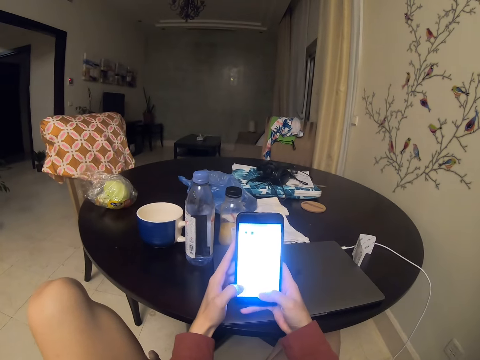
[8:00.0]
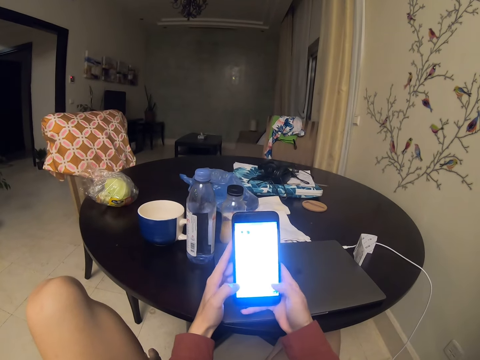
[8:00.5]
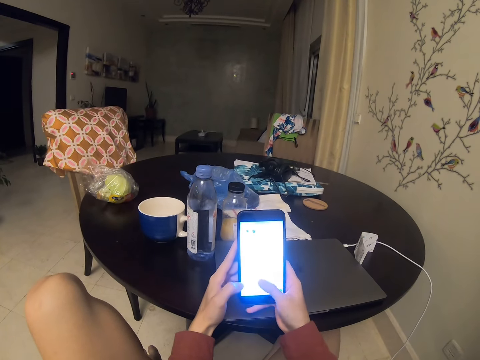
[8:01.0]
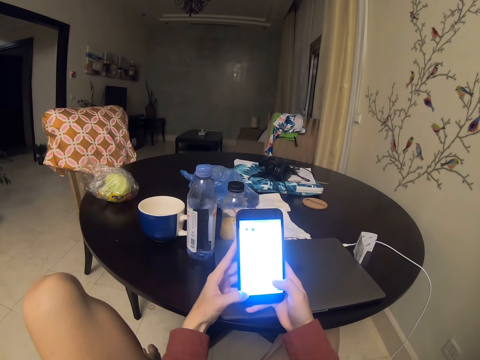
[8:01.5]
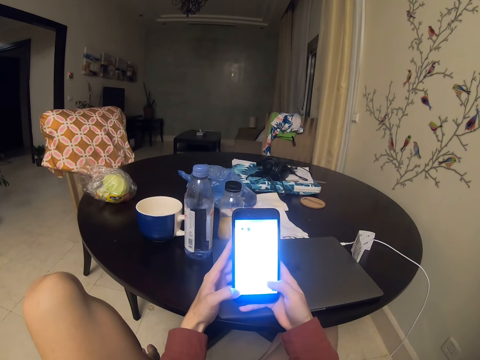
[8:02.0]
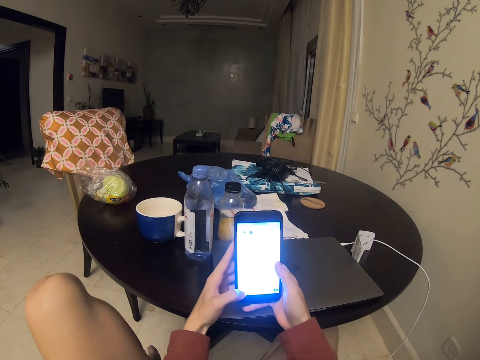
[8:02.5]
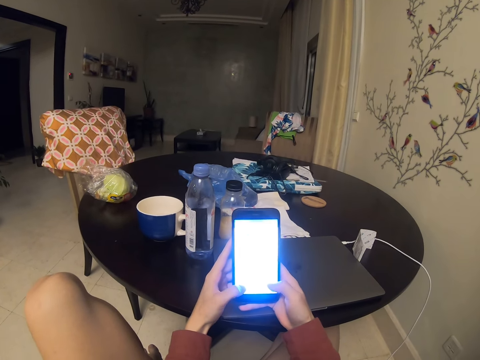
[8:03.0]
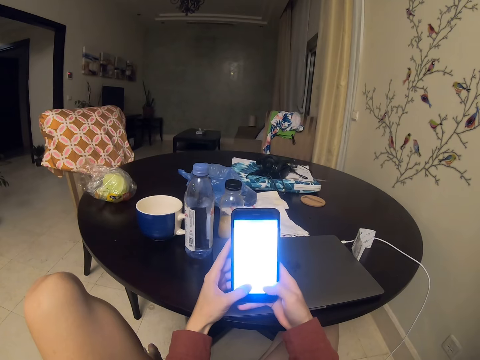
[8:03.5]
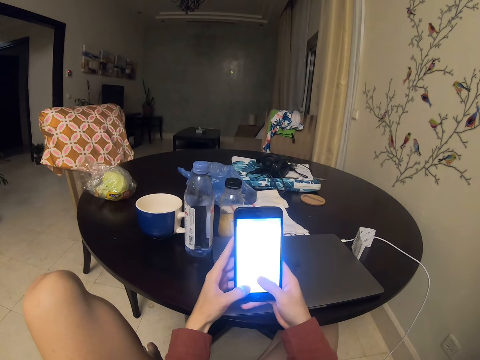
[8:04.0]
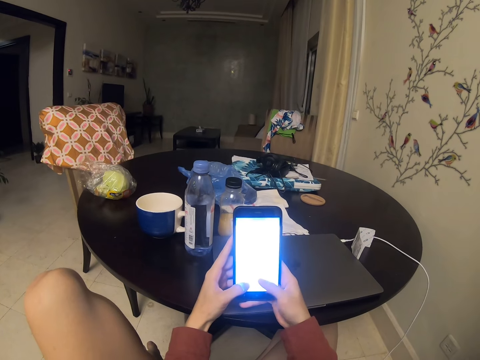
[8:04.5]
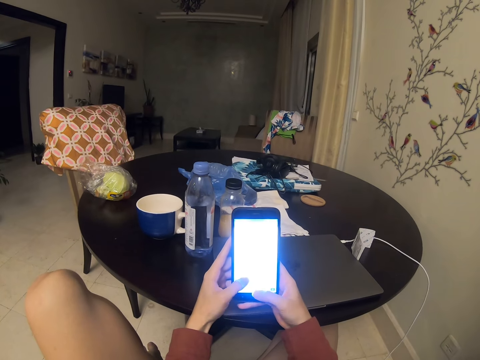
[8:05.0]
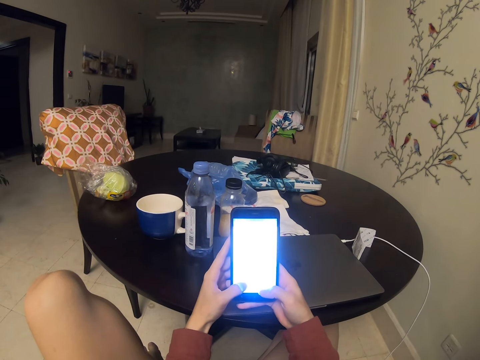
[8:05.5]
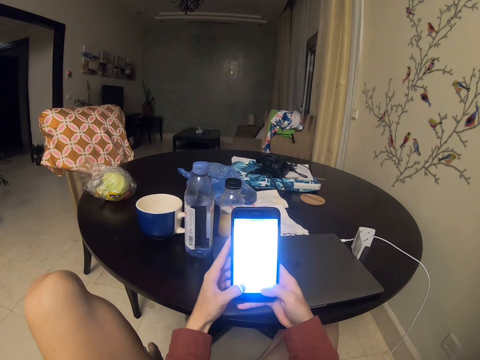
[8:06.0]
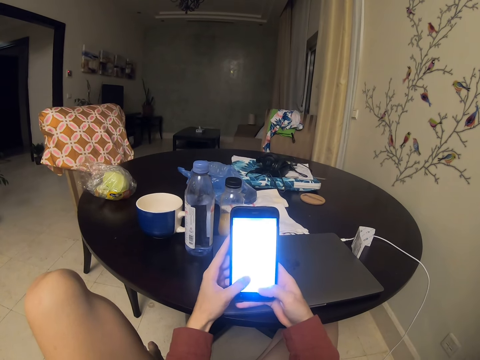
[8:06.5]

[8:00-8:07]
The camera wearer types.

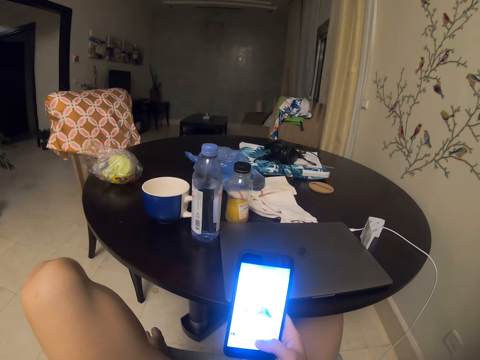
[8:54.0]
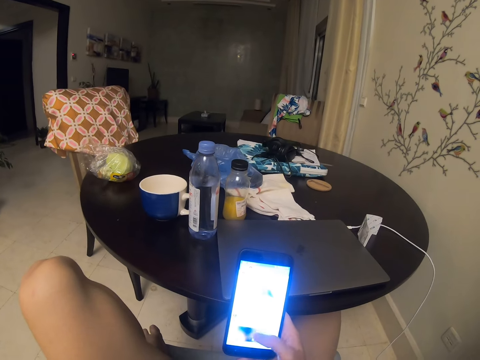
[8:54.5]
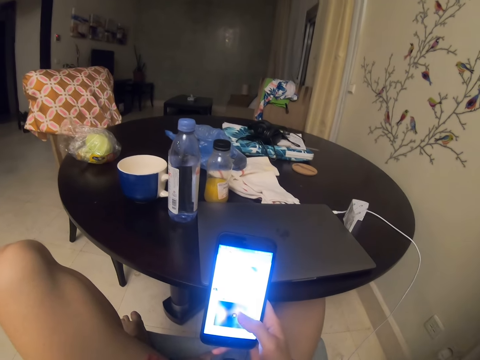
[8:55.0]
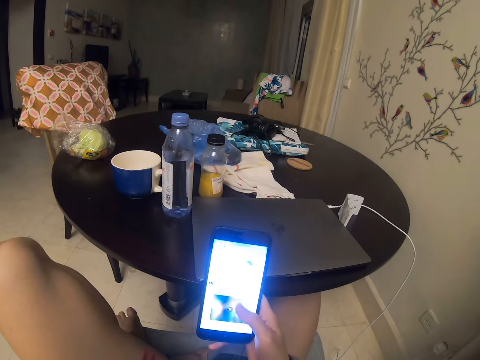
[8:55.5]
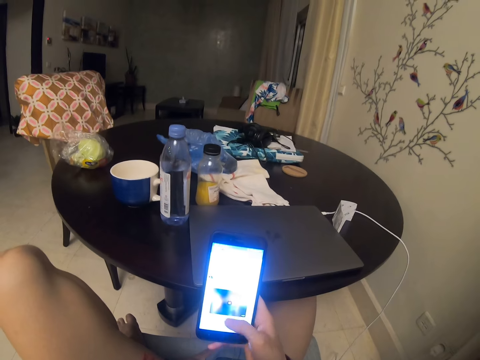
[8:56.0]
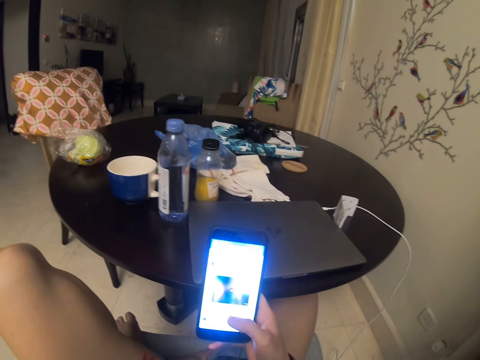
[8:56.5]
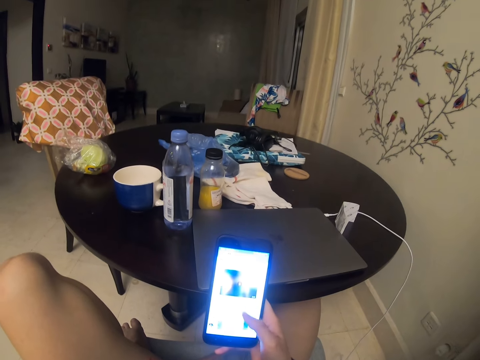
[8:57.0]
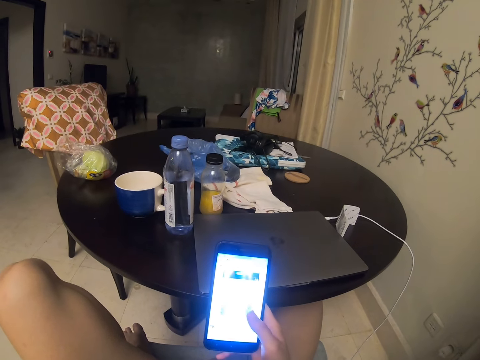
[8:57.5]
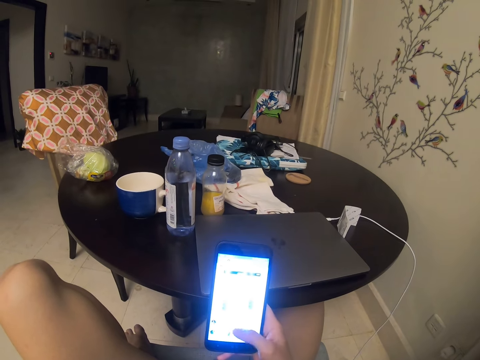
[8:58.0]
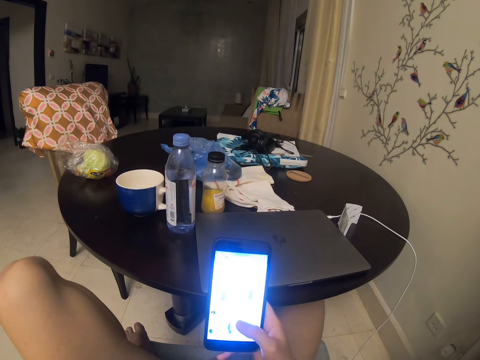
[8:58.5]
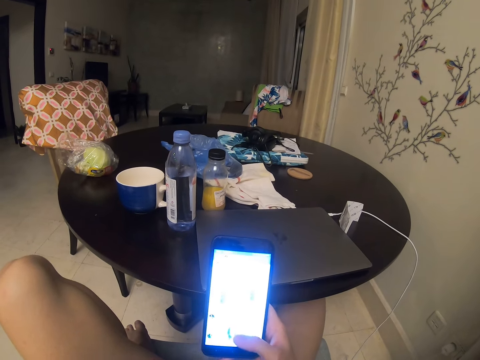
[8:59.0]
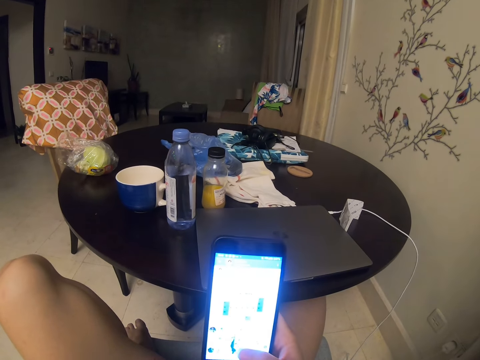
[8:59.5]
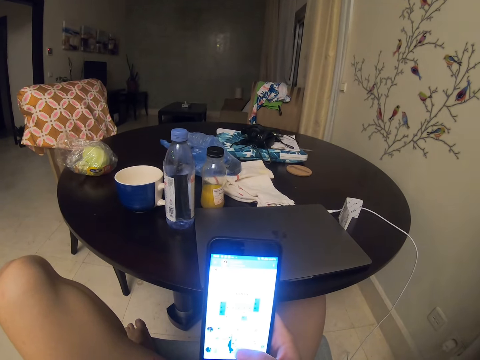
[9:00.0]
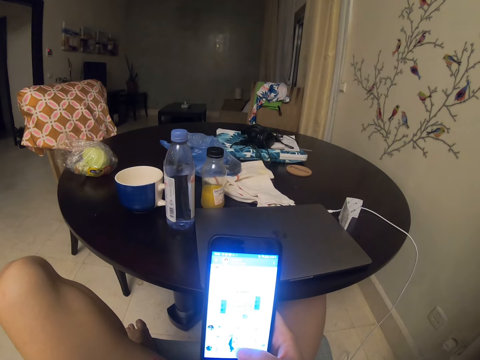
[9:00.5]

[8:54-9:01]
The camera wearer is scrolling through the phone.

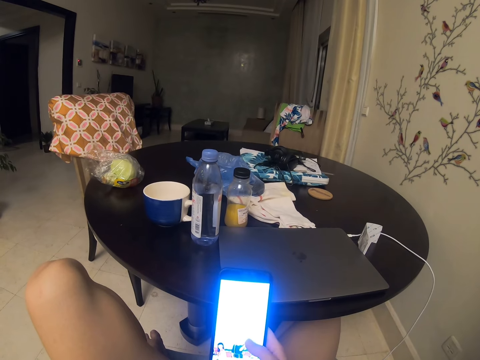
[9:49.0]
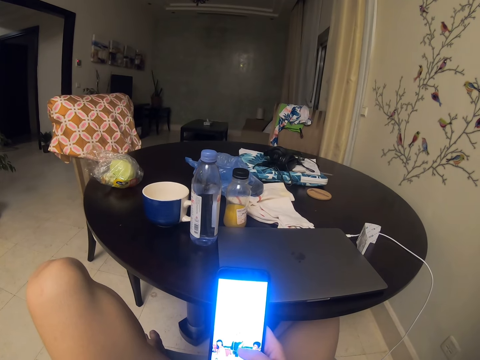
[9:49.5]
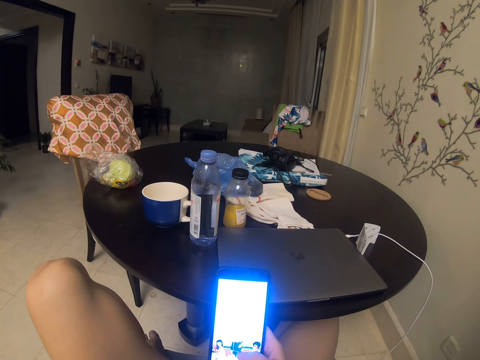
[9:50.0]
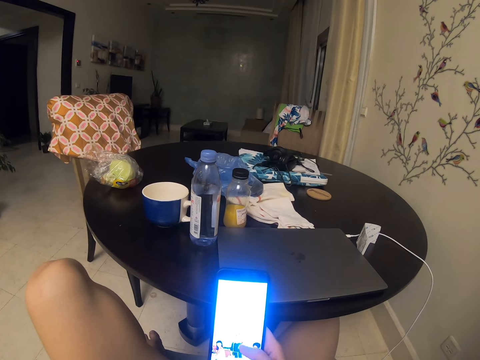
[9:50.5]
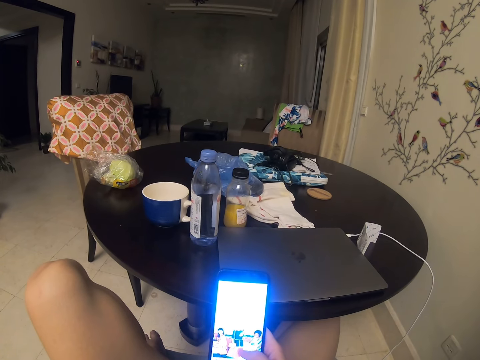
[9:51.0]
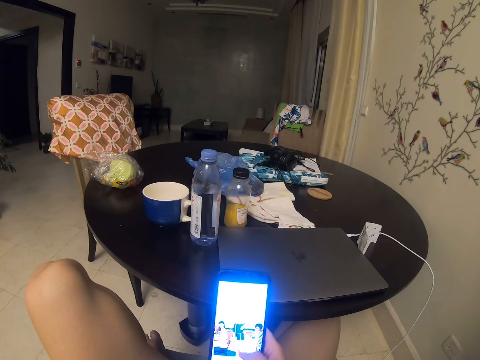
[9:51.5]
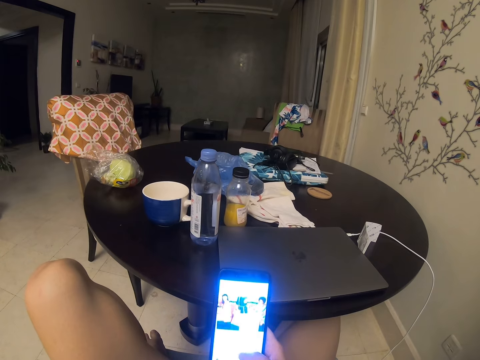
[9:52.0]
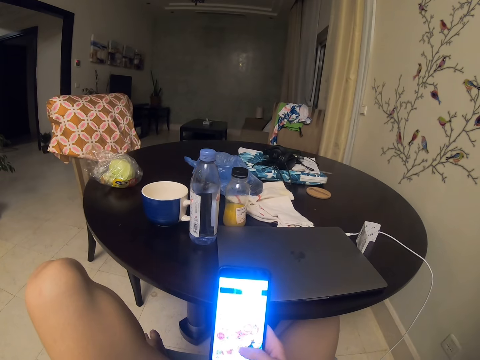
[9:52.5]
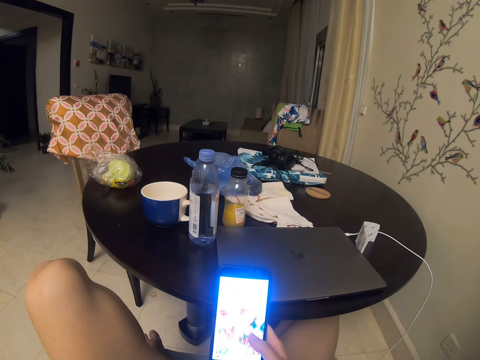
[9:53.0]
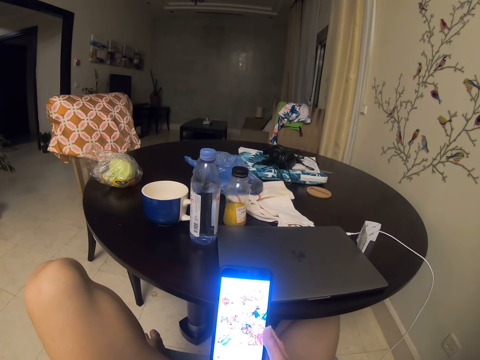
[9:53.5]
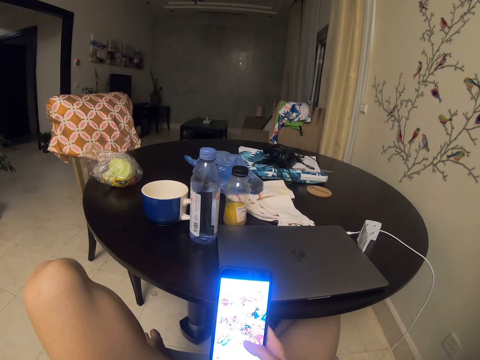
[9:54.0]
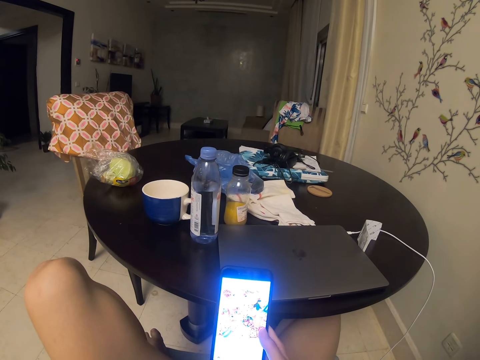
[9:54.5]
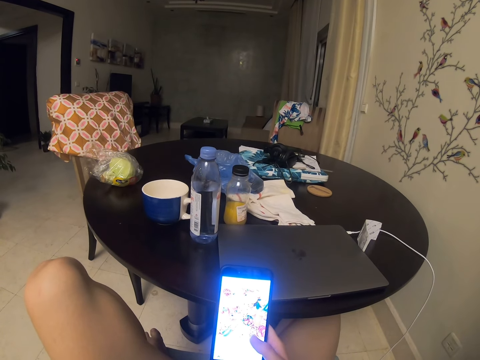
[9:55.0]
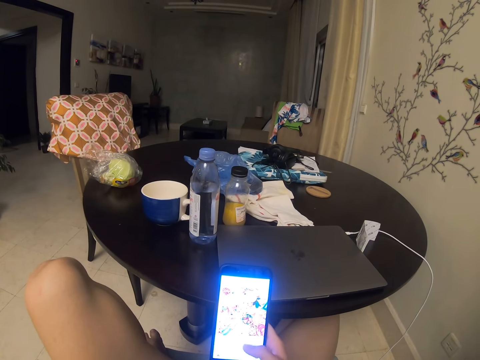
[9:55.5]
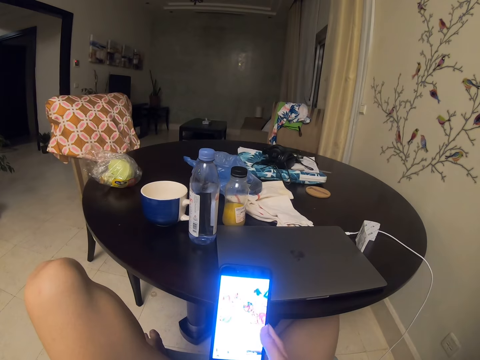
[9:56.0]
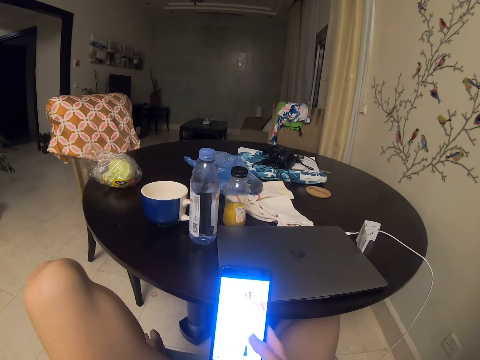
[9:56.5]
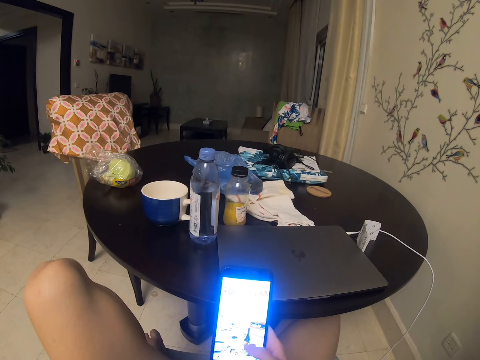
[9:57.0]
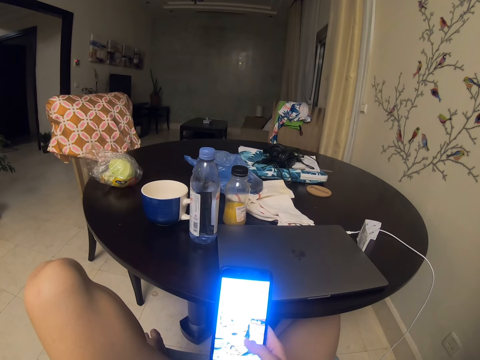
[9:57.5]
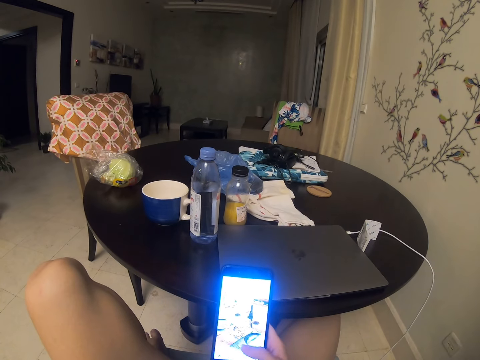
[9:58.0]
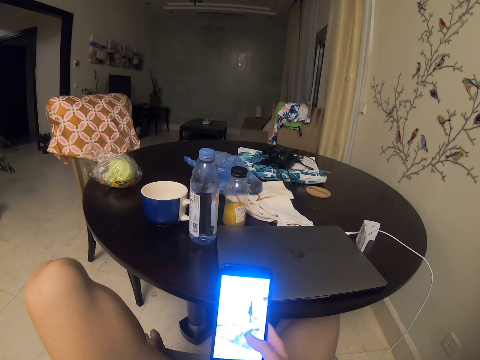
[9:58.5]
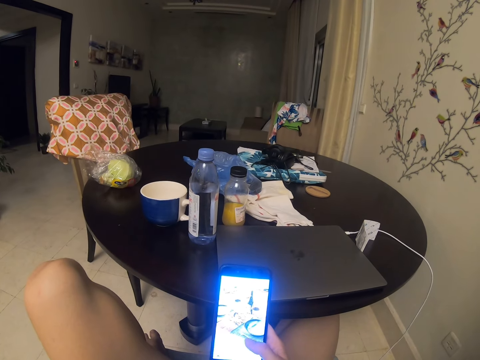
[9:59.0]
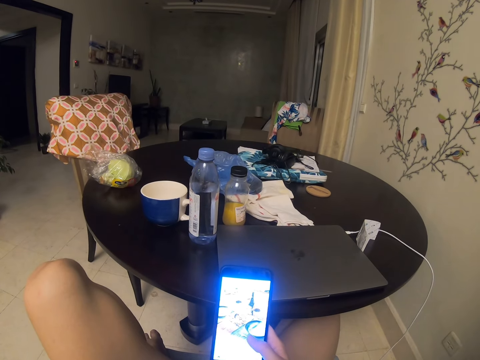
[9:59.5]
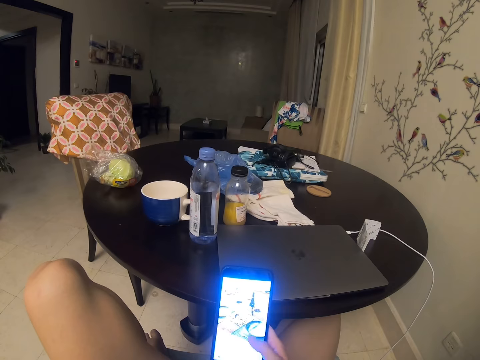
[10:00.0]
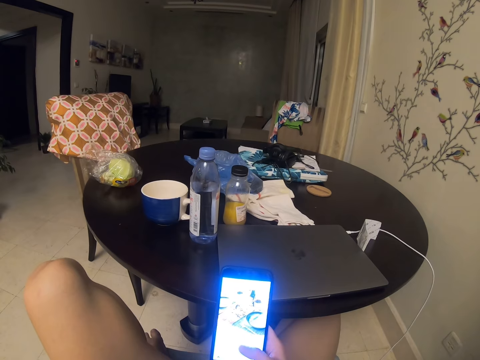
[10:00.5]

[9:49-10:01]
The camera wearer is reading through the phone. They are scrolling through the phone.
